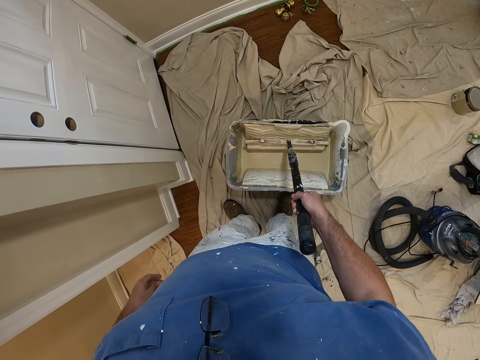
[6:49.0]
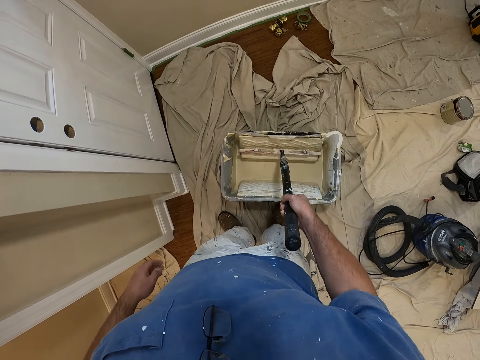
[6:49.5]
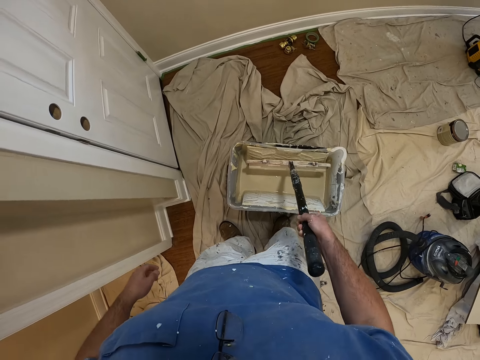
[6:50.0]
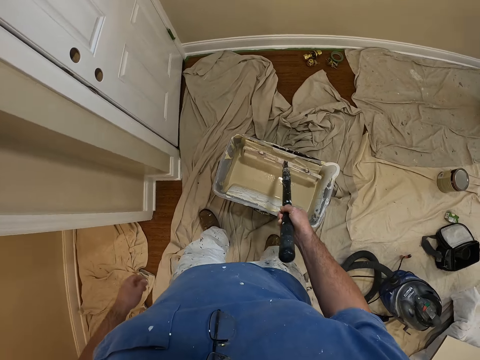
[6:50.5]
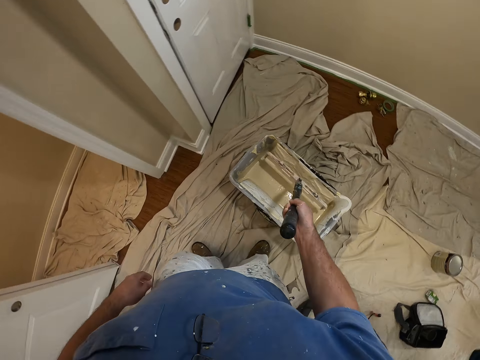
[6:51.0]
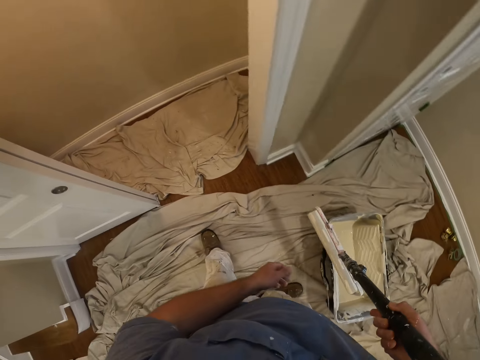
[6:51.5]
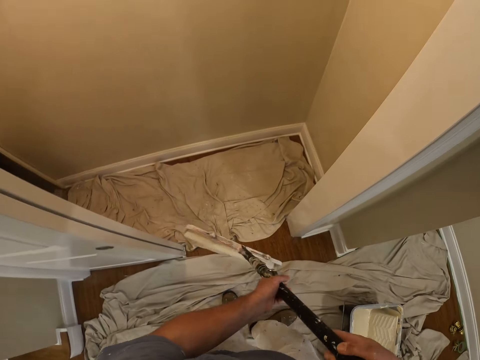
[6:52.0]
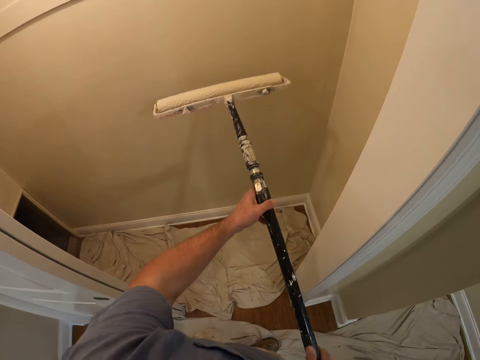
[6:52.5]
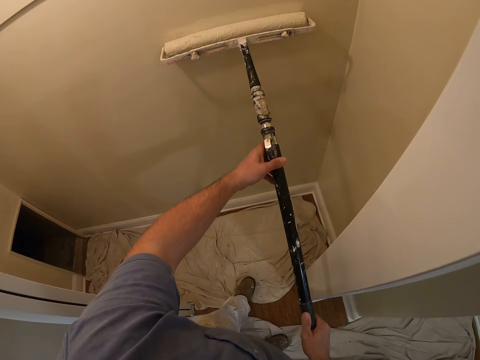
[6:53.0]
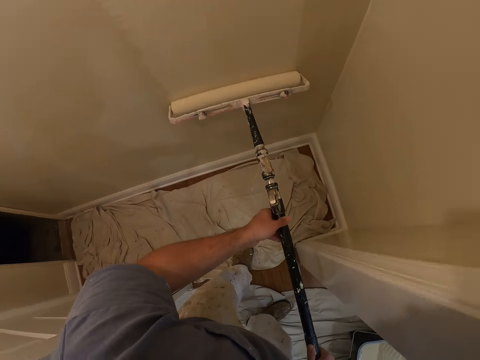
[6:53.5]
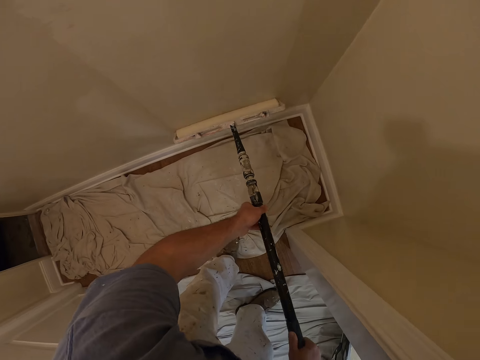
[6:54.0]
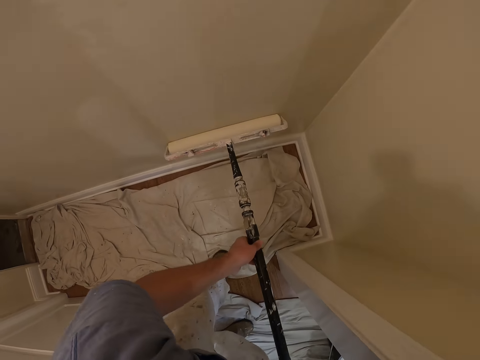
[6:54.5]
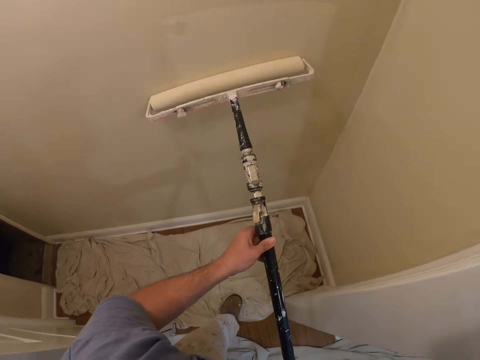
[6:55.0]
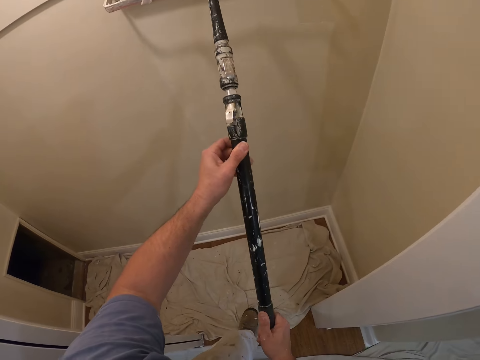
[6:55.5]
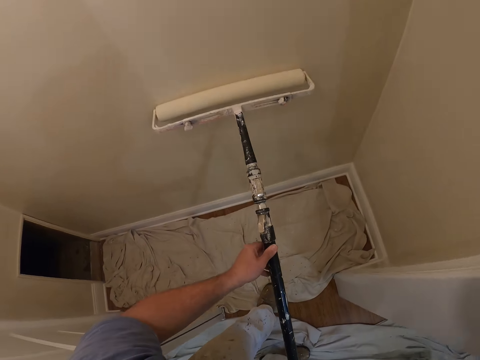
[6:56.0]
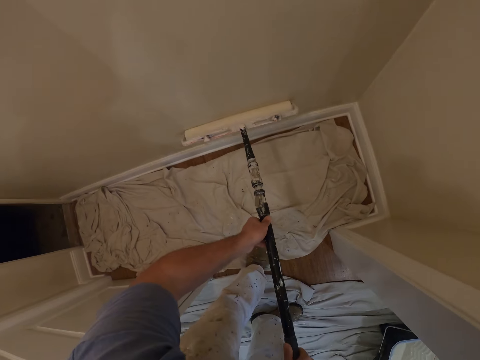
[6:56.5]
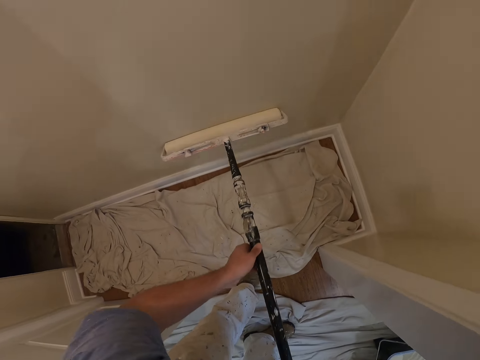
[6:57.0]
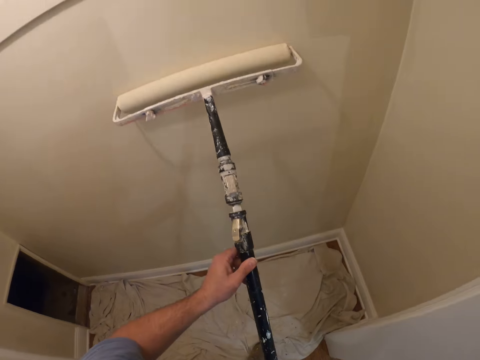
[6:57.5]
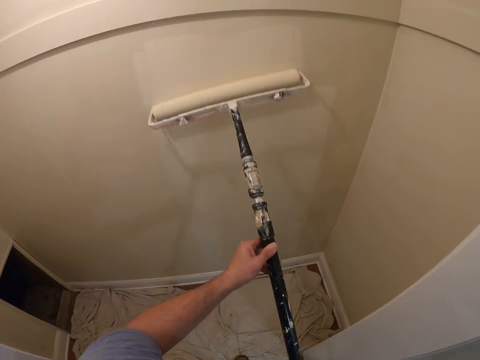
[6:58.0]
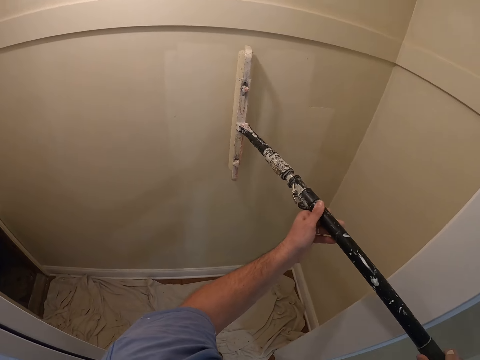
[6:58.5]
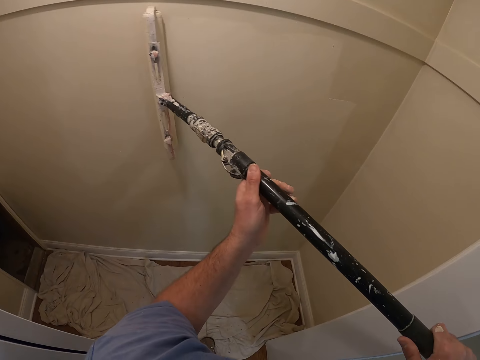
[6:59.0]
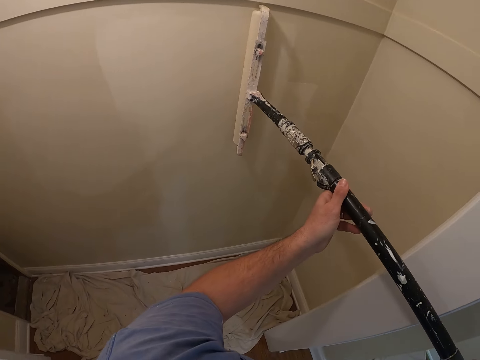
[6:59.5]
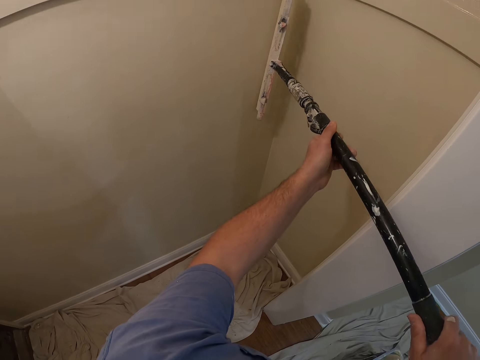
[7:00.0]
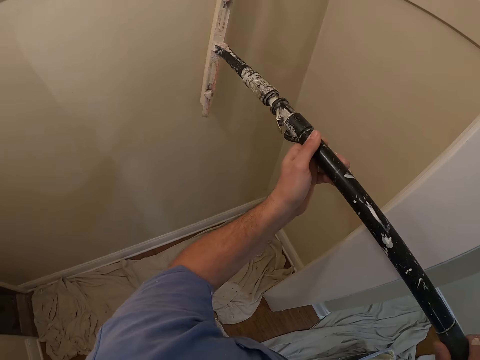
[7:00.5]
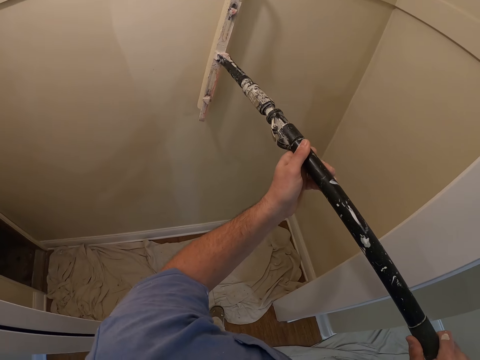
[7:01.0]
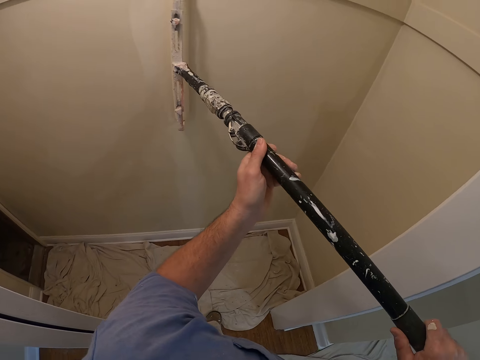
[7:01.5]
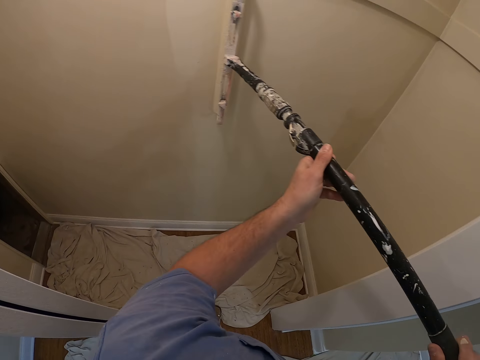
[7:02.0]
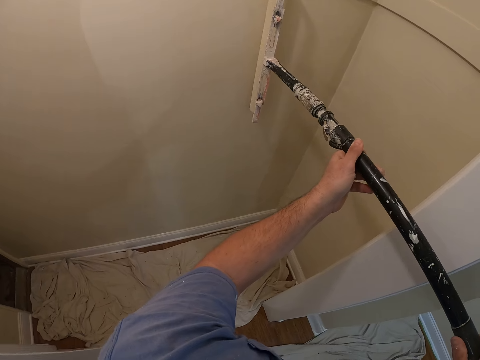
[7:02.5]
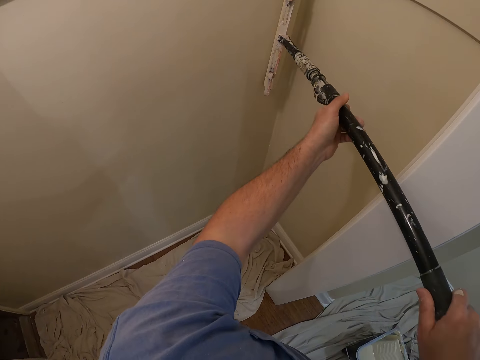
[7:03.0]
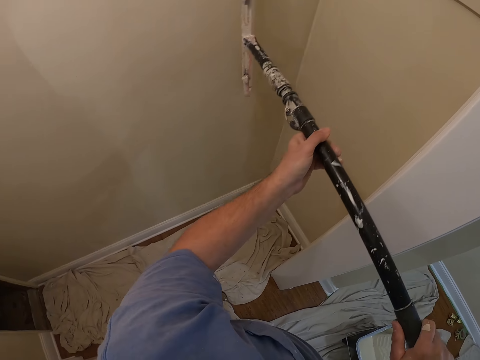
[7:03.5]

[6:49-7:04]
The camera wearer walks towards the wall. They paint the wall with the long paint roller. They turn the paint roller brush. They paint the wall.

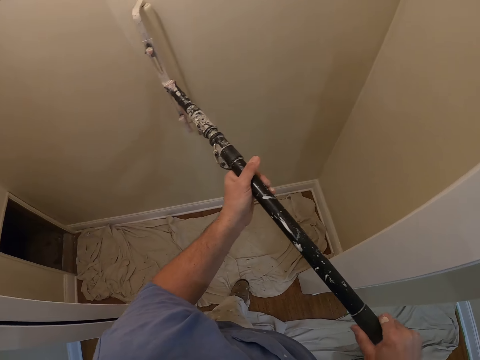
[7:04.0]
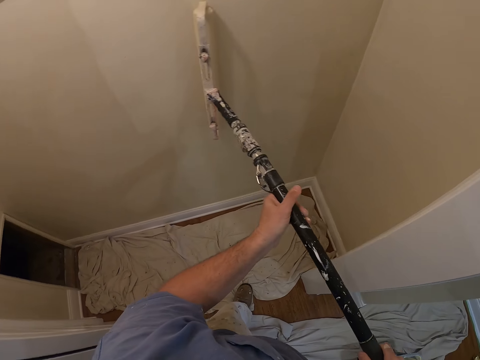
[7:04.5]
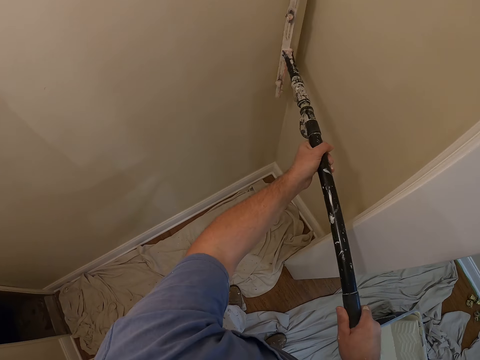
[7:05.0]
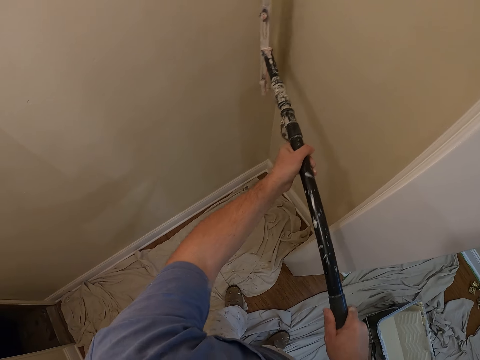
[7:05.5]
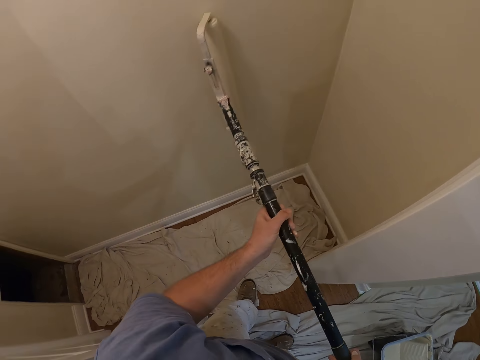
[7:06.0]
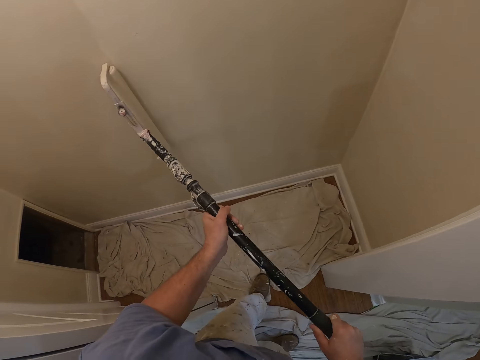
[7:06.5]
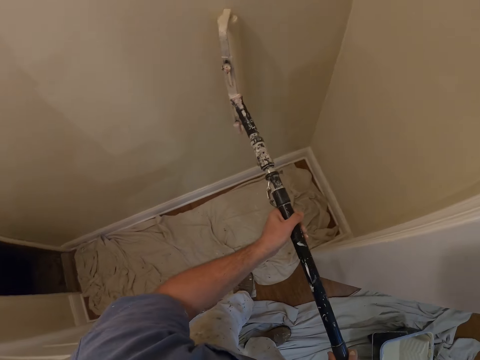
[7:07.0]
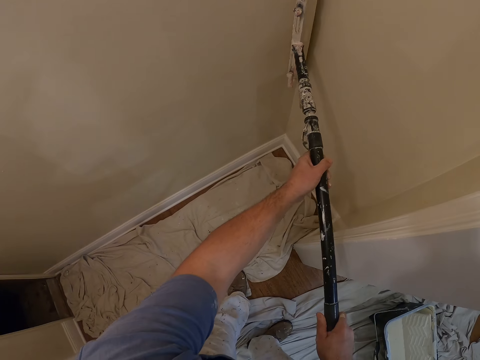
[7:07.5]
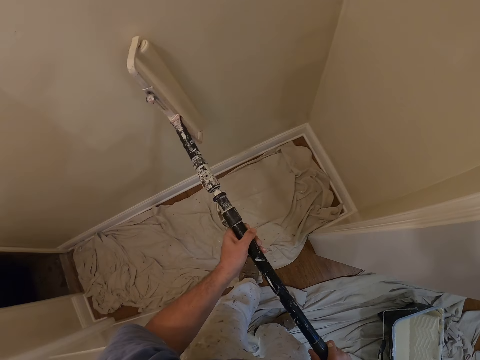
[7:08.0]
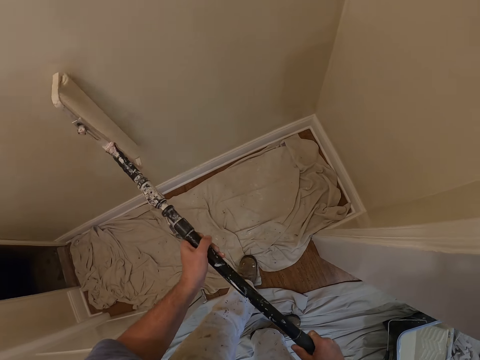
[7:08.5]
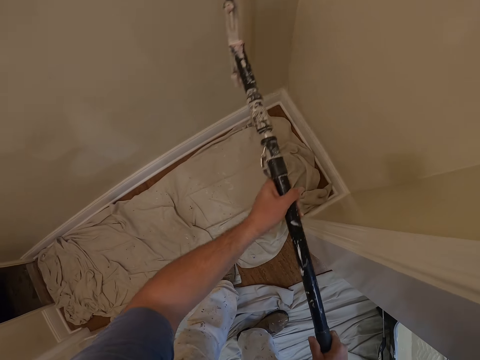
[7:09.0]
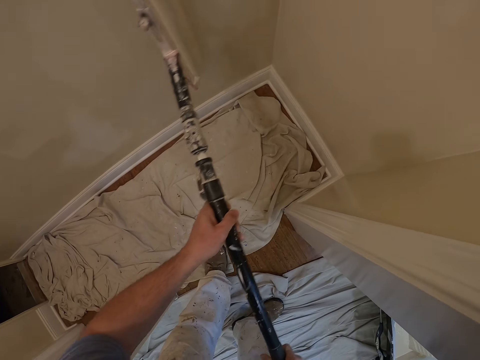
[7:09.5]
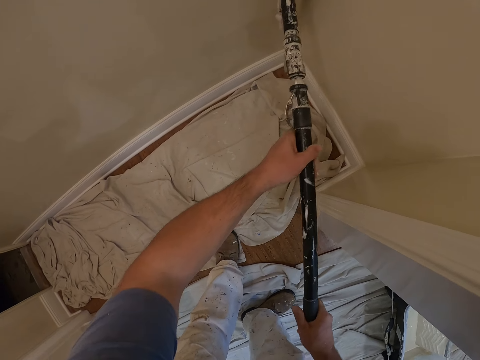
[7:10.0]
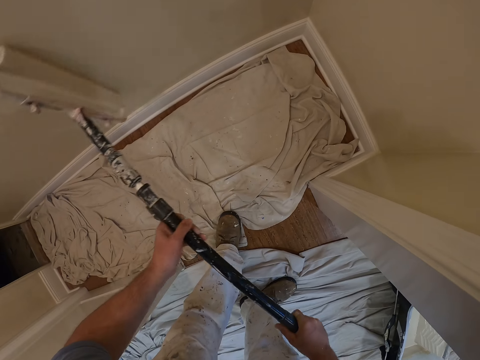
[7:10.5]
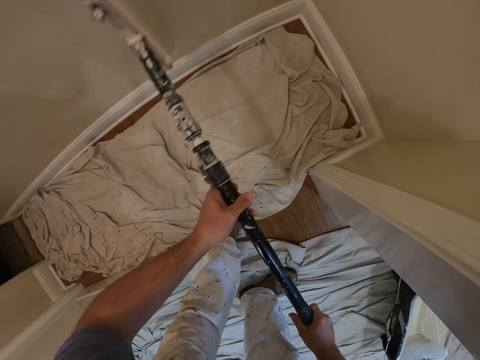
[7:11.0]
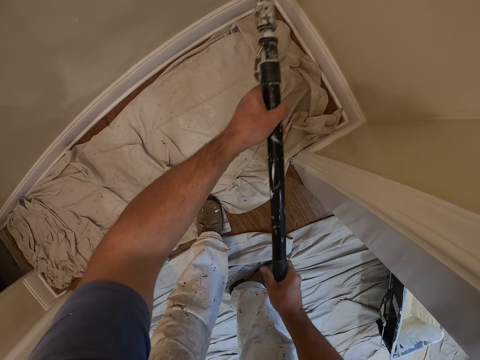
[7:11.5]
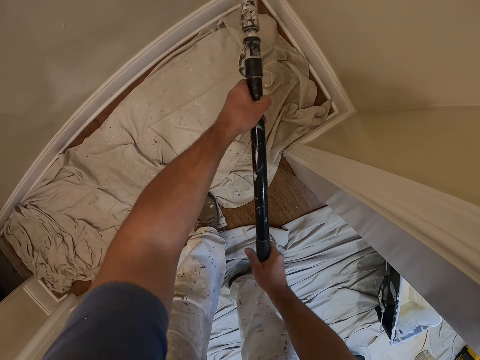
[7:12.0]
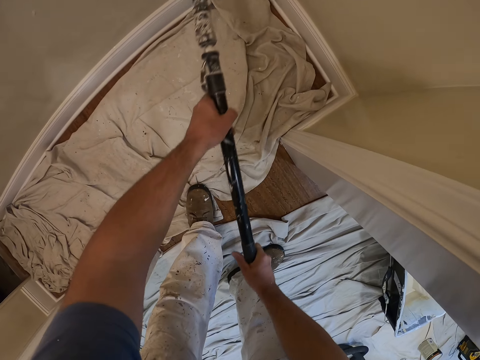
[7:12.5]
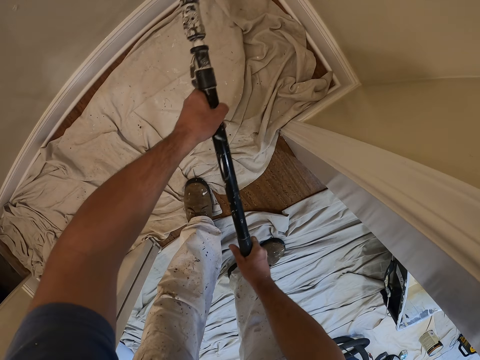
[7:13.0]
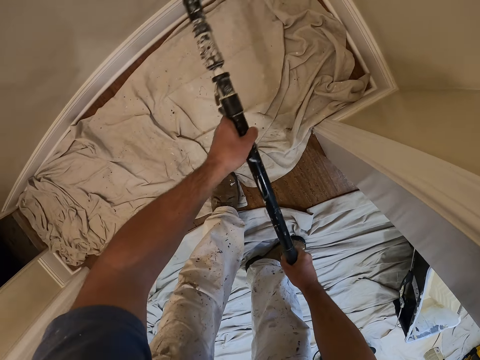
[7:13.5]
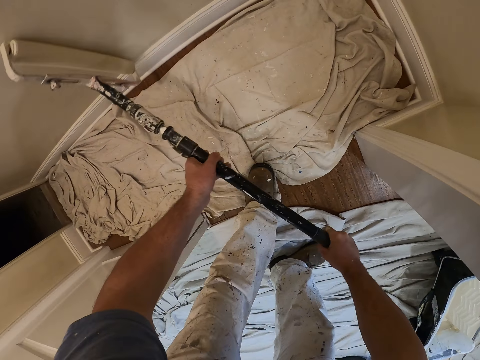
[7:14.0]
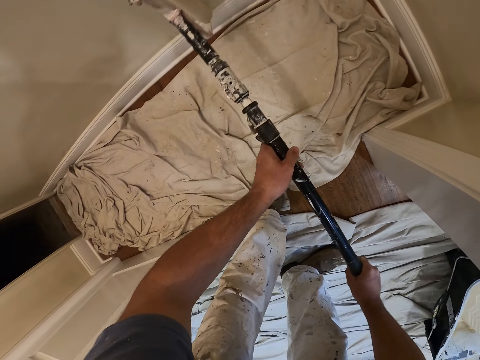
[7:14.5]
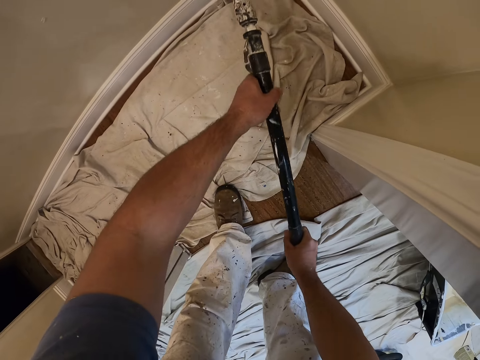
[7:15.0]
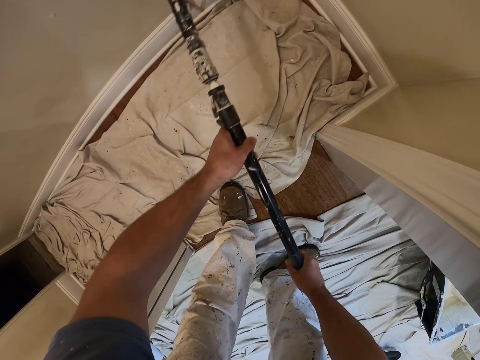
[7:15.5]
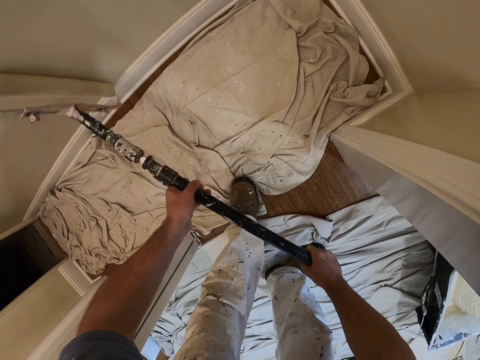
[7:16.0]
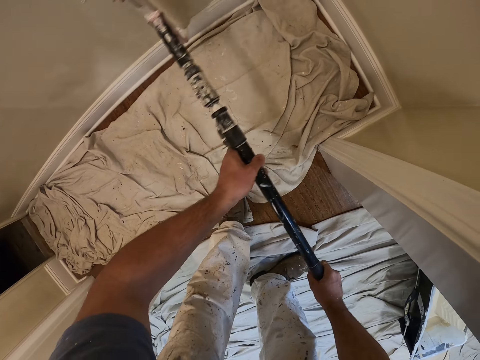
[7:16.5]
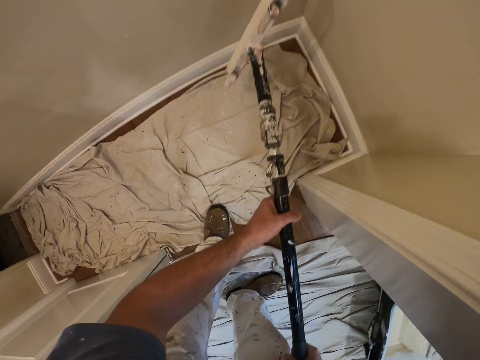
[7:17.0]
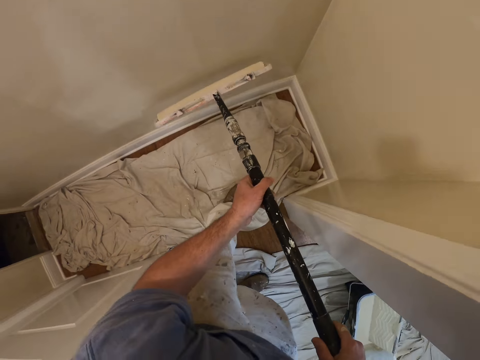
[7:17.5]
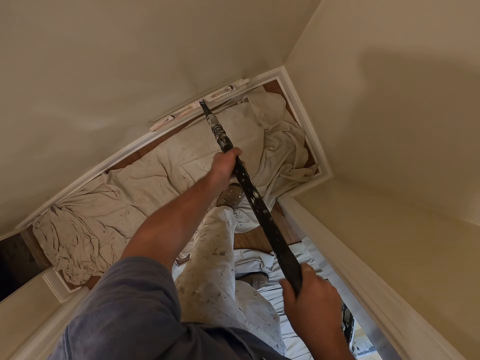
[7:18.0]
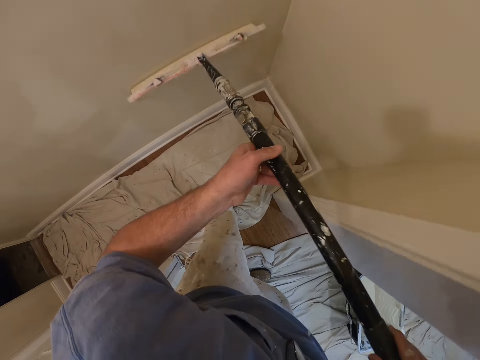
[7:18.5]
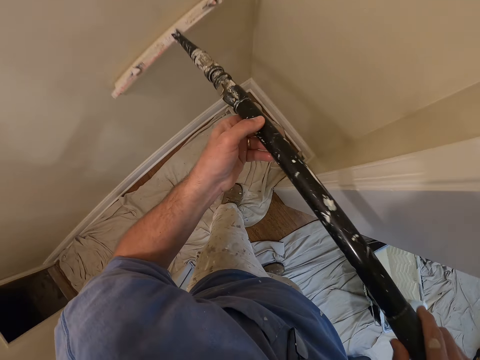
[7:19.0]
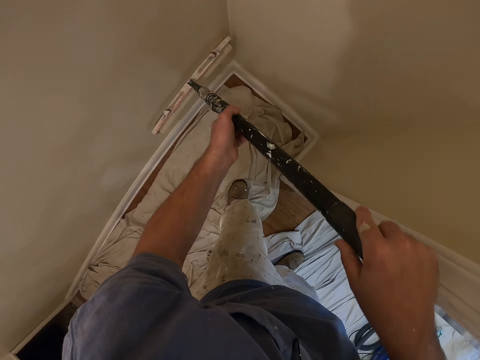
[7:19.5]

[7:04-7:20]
The camera wearer turns the paint roller brush. They paint the wall.
